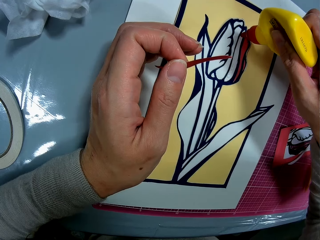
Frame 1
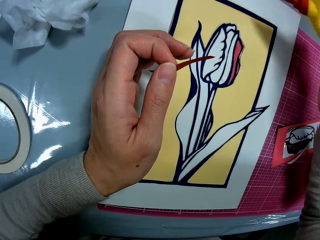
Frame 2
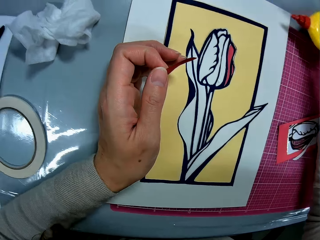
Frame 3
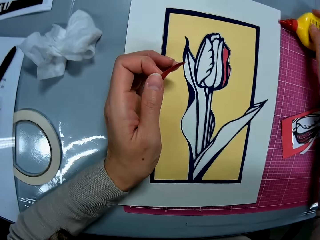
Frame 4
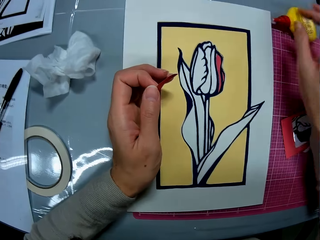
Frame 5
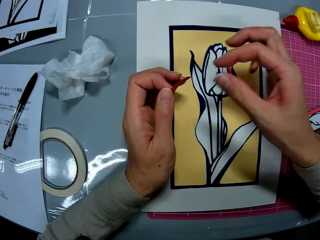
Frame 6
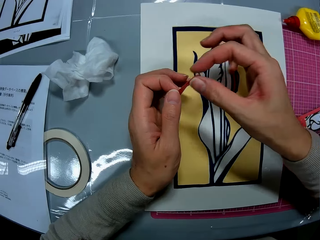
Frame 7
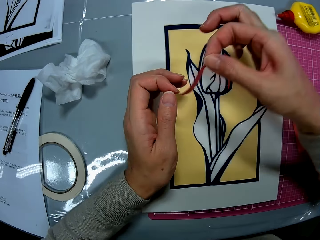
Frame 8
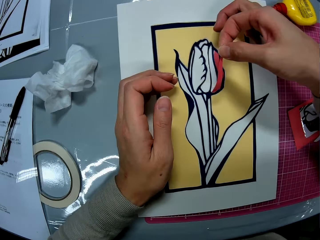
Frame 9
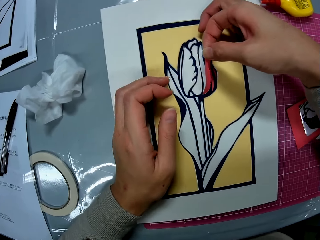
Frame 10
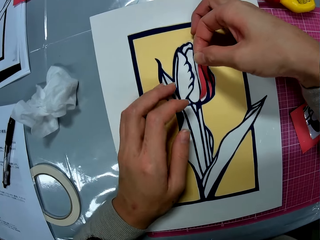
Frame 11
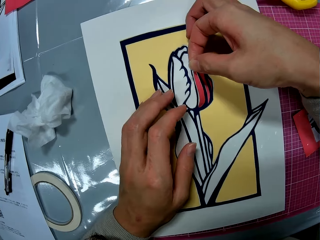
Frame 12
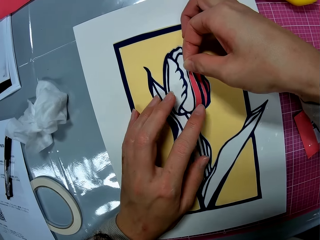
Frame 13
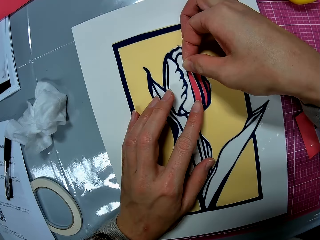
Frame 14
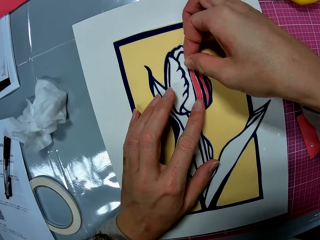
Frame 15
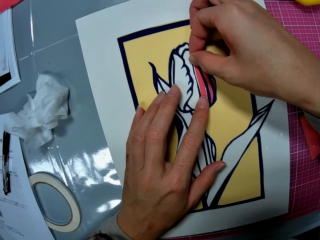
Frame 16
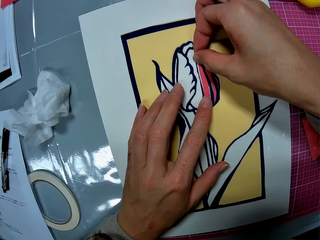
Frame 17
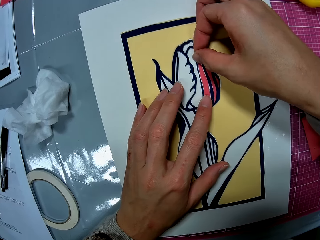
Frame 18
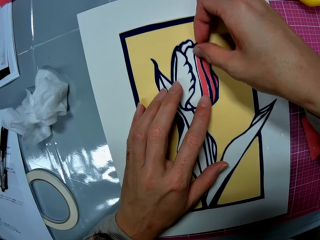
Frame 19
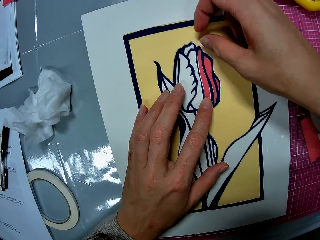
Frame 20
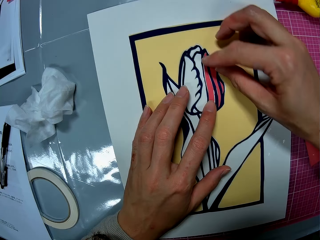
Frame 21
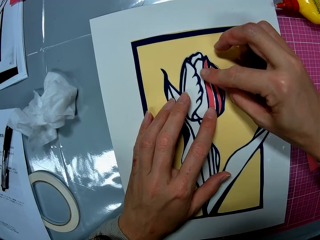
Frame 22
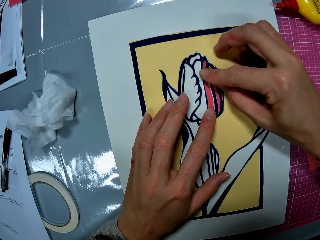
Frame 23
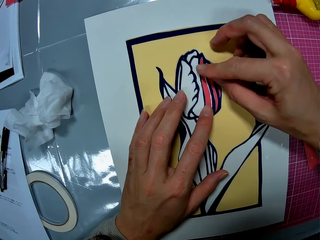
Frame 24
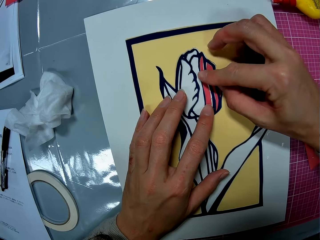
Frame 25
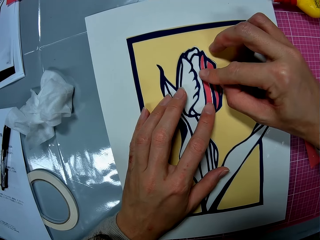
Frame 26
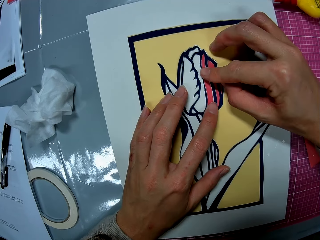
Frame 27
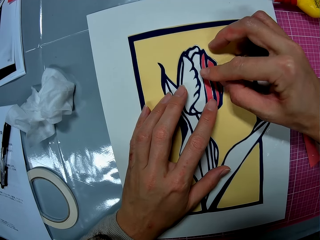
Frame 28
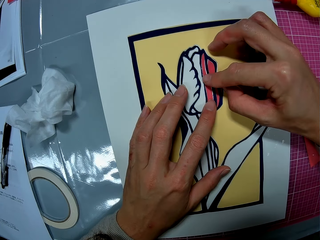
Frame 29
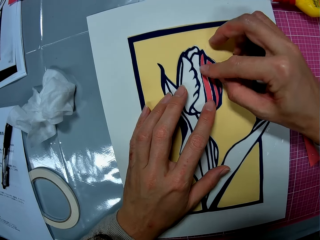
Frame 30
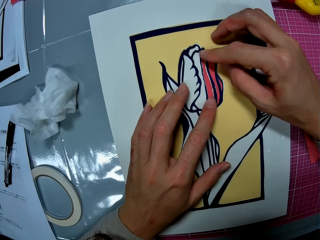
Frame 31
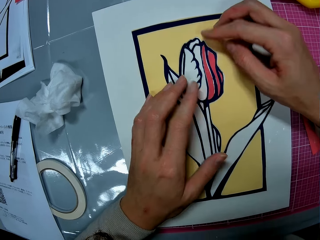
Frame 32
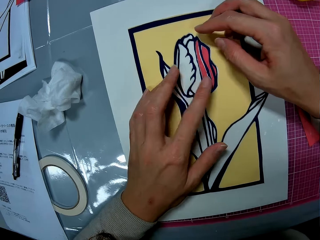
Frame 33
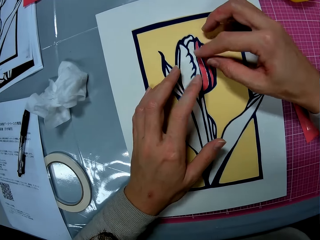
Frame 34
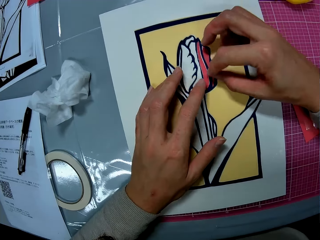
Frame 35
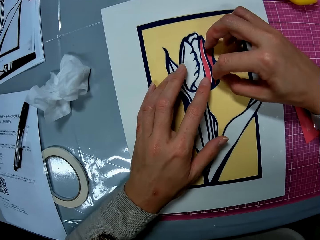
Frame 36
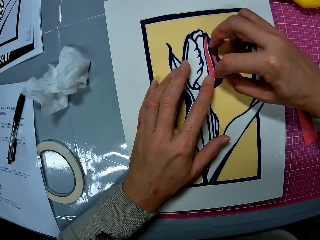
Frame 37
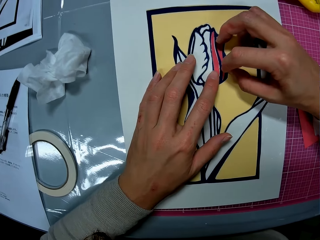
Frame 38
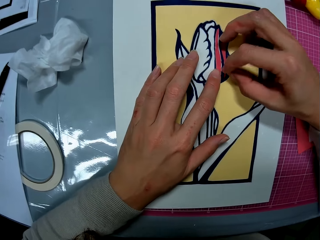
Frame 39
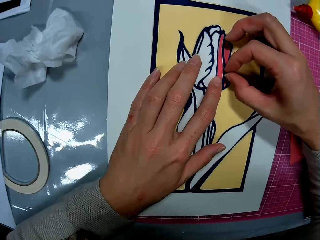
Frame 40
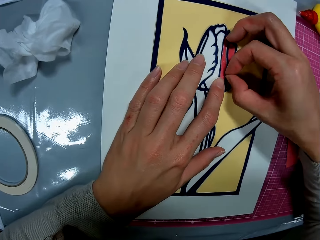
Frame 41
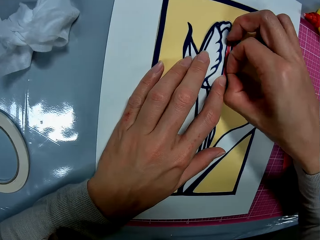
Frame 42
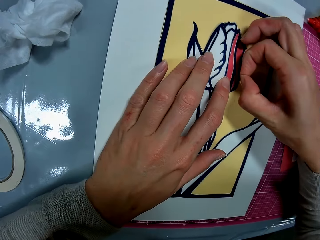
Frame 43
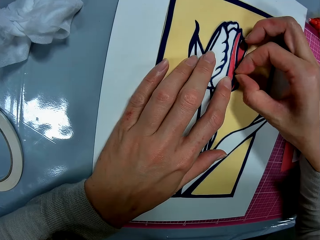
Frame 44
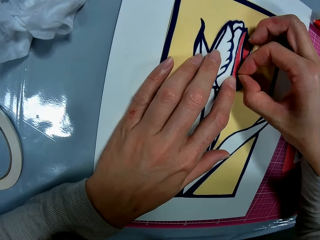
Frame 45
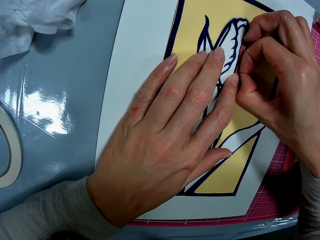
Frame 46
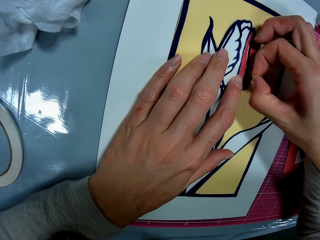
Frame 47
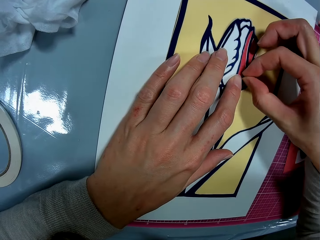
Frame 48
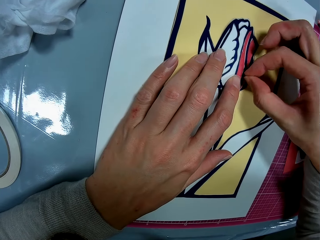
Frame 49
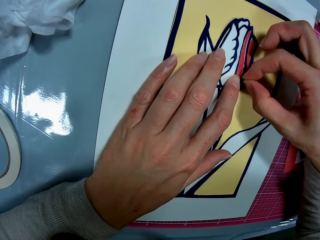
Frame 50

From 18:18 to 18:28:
The camera wearer drops the glue on the table. He passes the art piece to his right hand. He places the art piece on the art work with both hands.

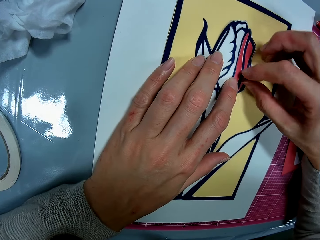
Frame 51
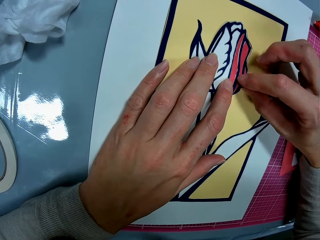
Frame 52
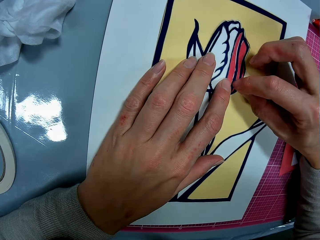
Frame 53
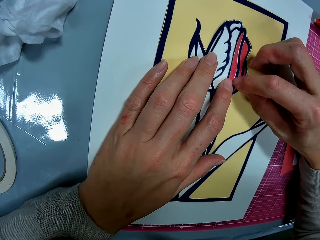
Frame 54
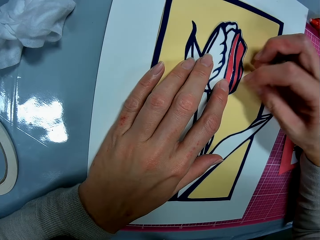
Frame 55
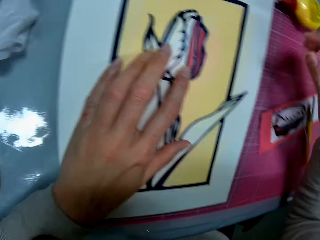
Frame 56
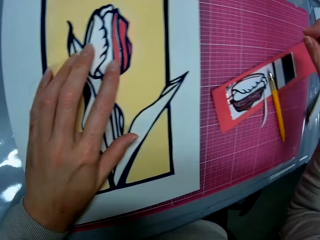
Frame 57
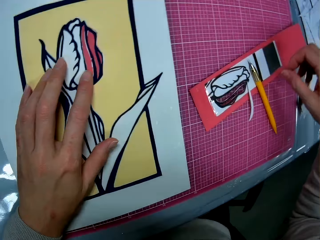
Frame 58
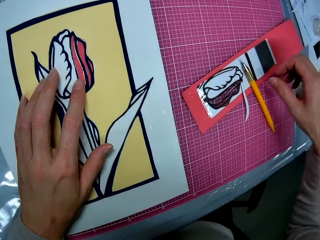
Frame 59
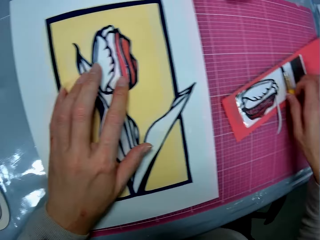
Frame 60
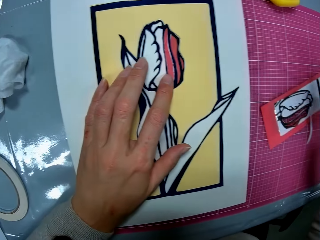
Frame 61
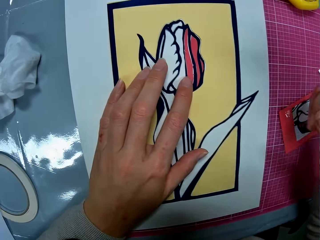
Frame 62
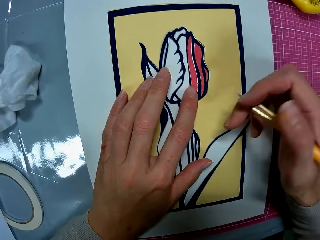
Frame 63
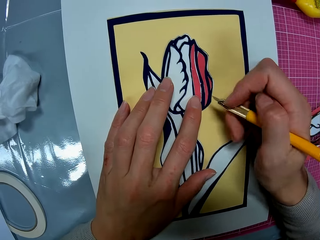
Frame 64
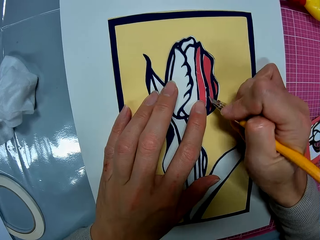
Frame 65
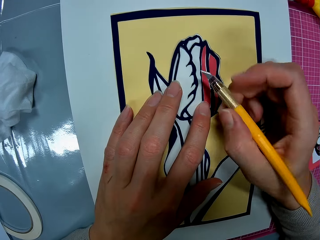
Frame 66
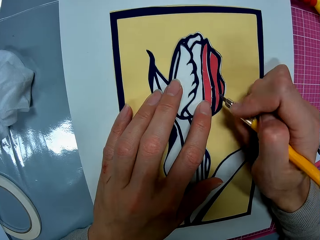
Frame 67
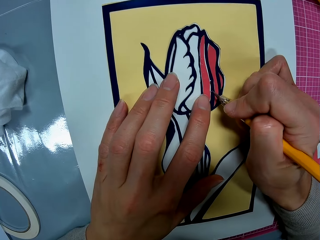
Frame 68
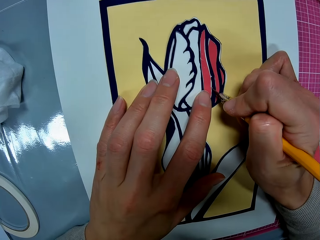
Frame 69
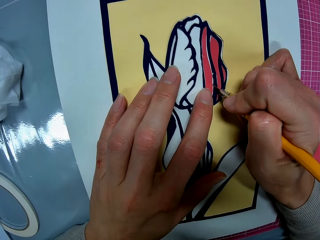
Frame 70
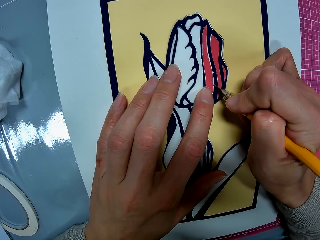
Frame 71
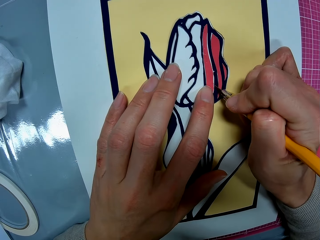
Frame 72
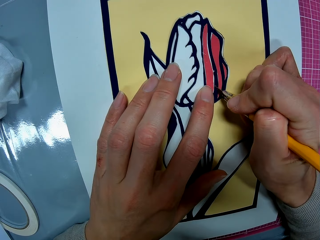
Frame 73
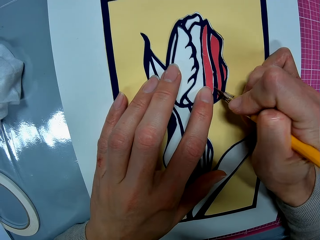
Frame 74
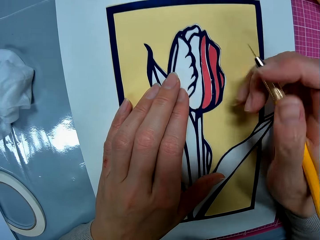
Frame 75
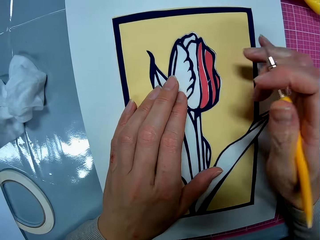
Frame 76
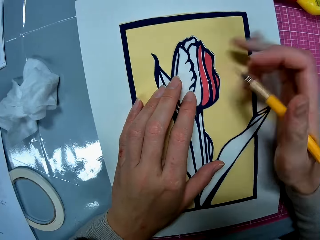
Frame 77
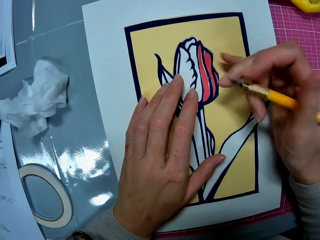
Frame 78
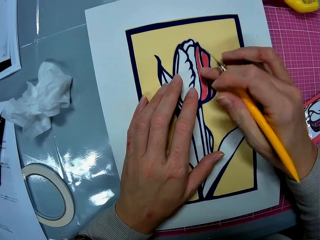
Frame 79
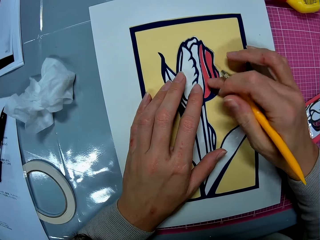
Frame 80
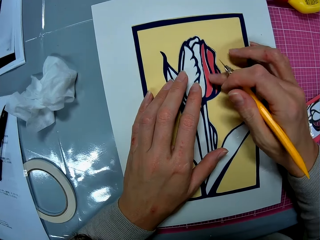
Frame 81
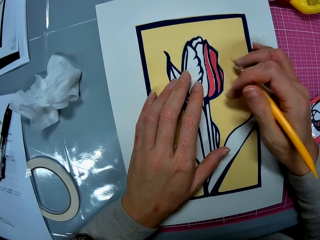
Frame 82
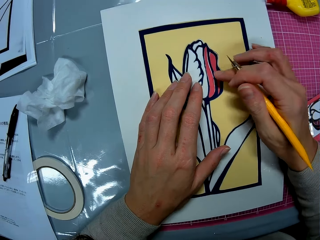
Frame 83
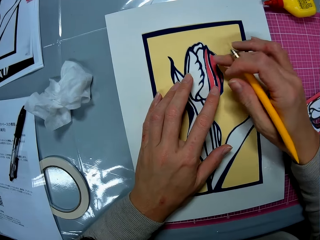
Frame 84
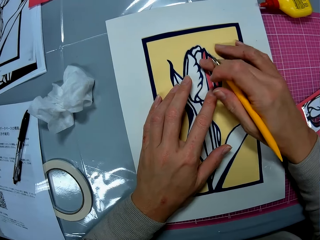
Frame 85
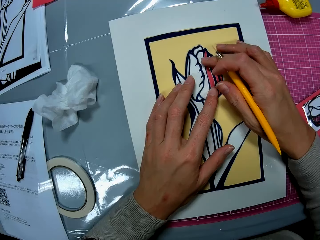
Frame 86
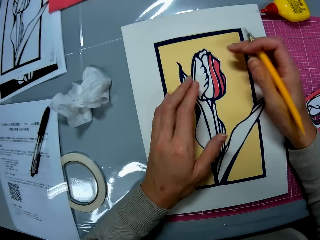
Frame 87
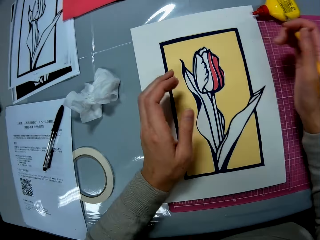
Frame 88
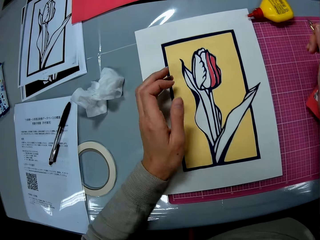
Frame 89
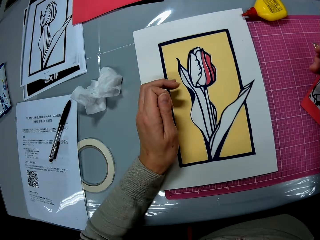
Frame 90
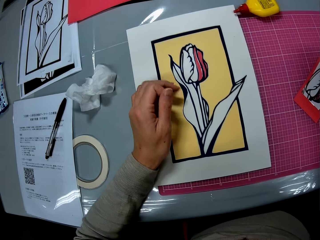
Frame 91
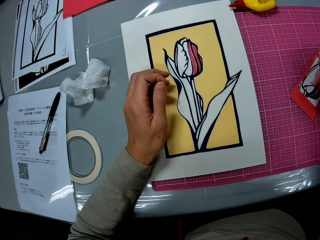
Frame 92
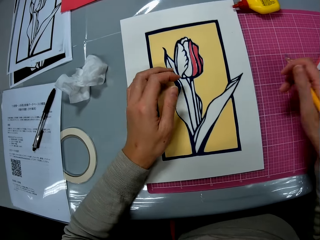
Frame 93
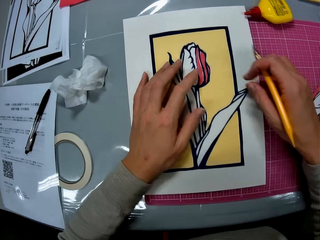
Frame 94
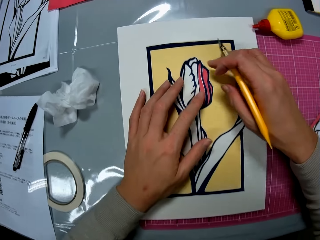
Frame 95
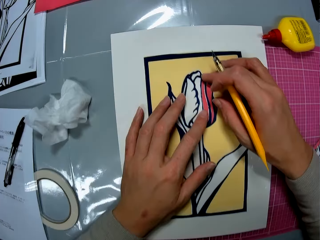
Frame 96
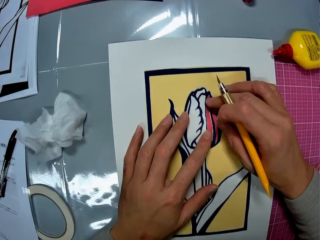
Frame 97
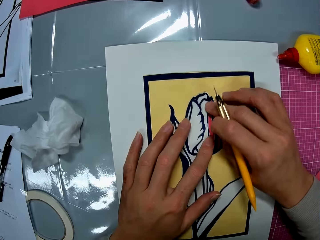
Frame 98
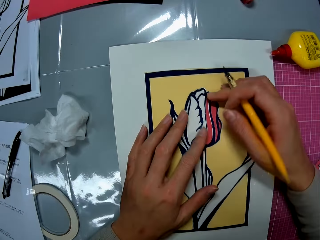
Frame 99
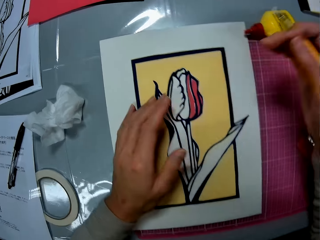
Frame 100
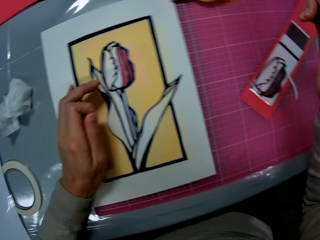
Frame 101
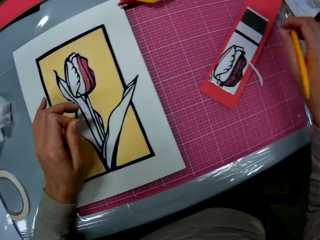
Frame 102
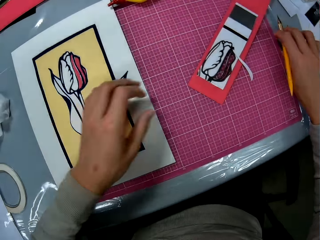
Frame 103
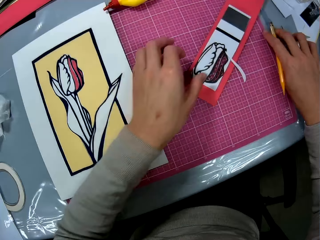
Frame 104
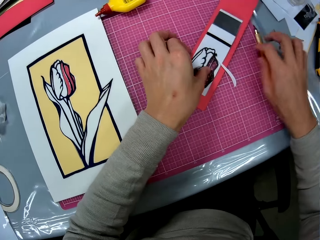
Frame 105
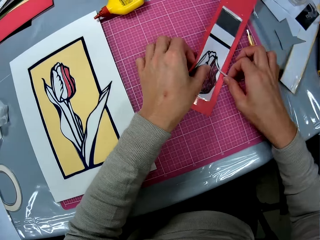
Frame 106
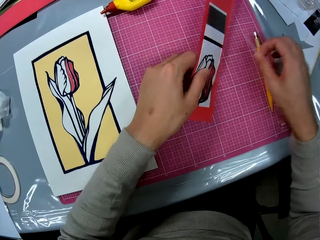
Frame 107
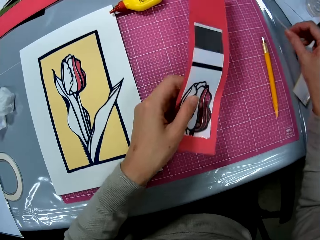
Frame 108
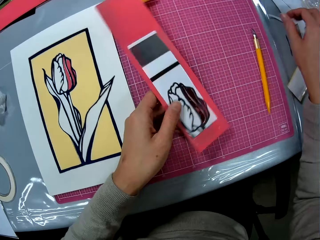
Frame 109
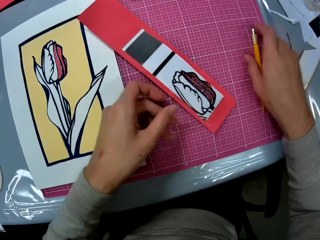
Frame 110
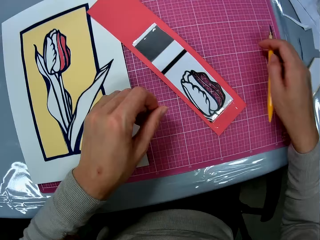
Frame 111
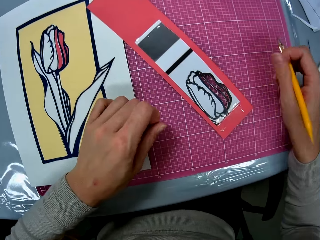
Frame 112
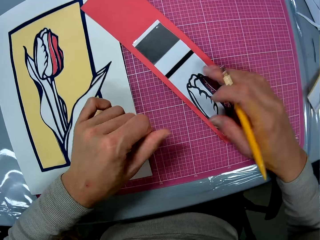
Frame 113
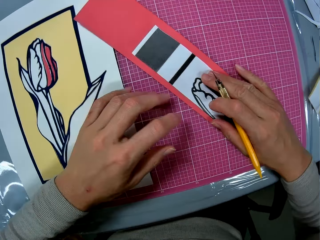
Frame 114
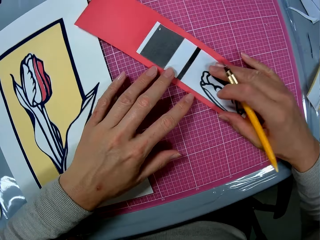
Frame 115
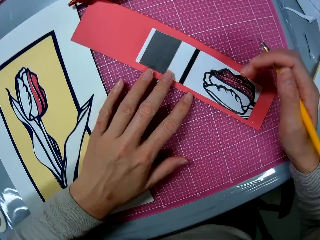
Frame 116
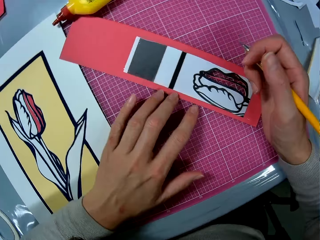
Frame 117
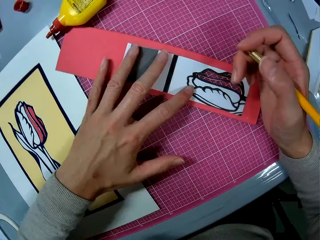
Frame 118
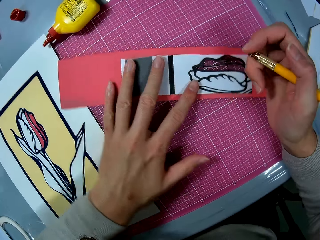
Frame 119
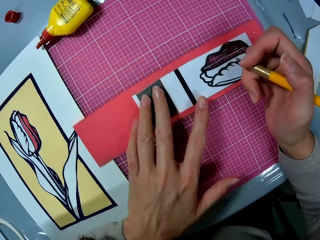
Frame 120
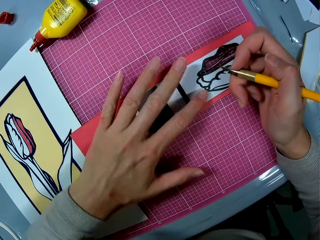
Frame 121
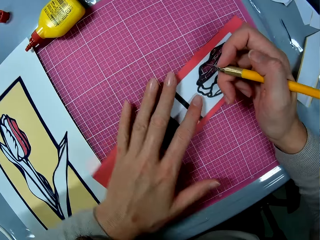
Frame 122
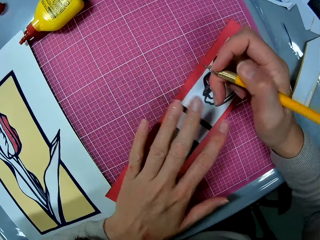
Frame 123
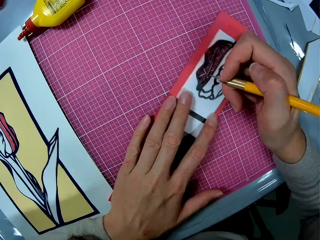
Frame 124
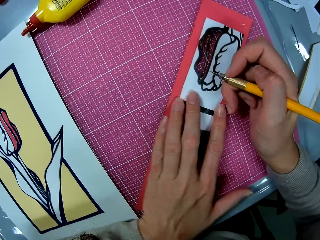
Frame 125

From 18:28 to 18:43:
The camera wearer picks up the craft knife from the pink sheet. He cuts out a part of the art piece on the art work with the craft knife. He tries dusting off the little cut out piece from the art work. He touches the drawing. He smoothens the art piece on the art work with both hands. He touches the drawing again. He drops the craft knife on the pink sheet. He picks up the art sheet. He cuts out an art piece of the art sheet with his right hand. He drops the art piece on the table. He drops the art sheet on the pink sheet. He picks up the craft knife from the pink sheet. He moves the art sheet on the pink sheet with his hands individually.
